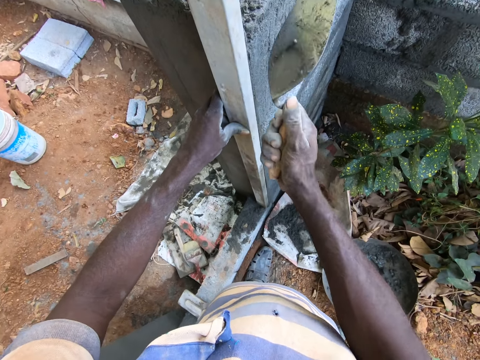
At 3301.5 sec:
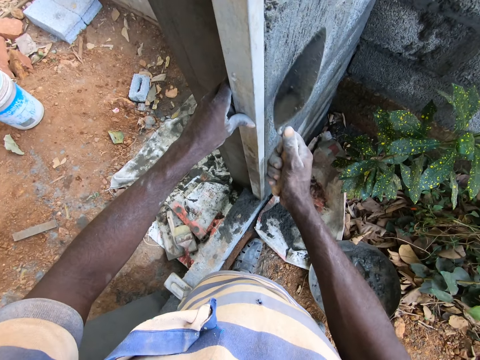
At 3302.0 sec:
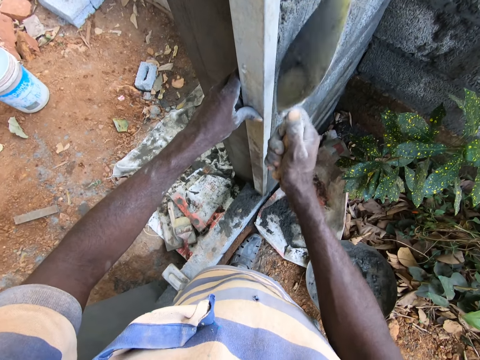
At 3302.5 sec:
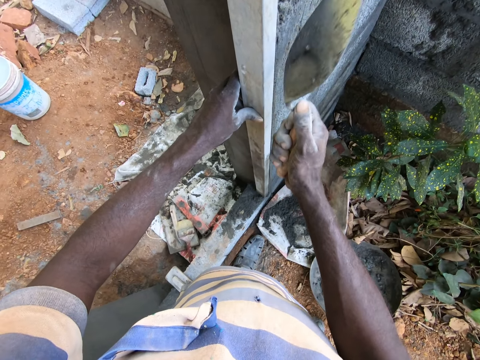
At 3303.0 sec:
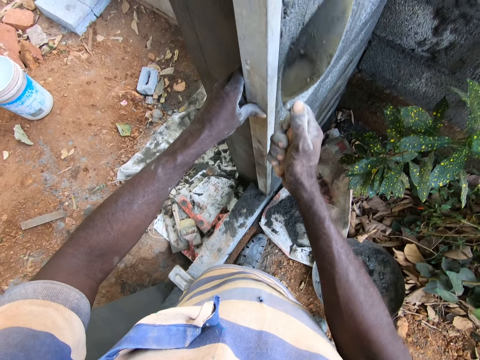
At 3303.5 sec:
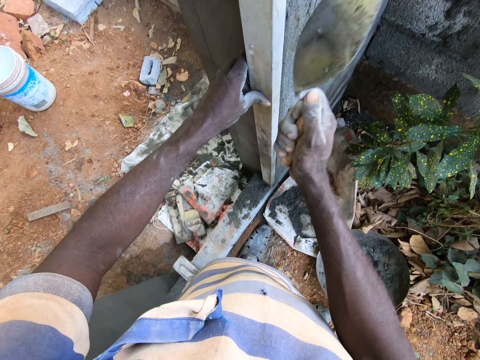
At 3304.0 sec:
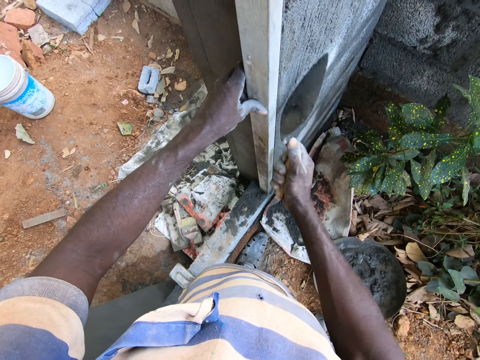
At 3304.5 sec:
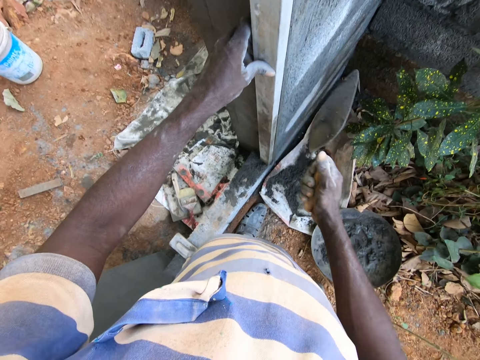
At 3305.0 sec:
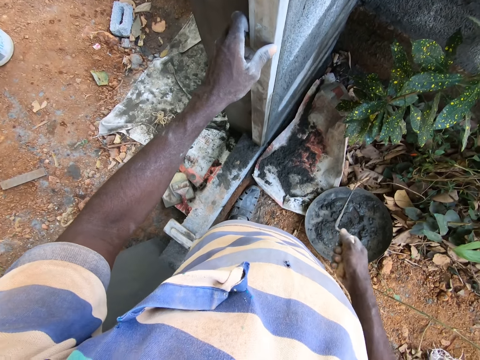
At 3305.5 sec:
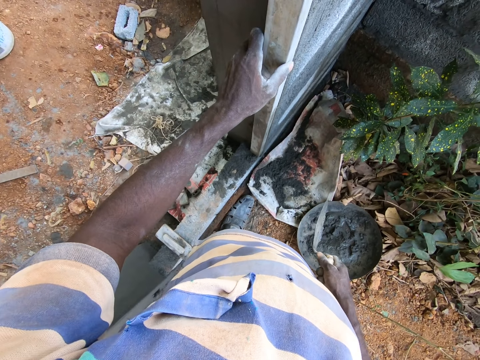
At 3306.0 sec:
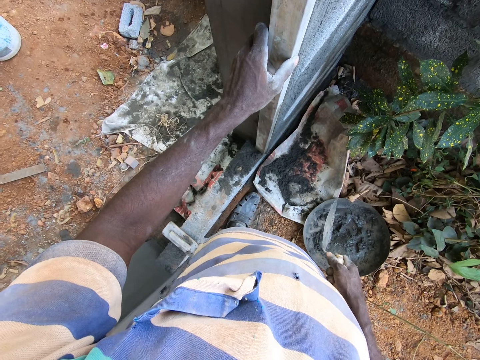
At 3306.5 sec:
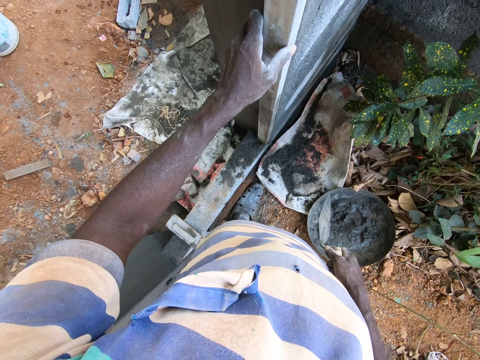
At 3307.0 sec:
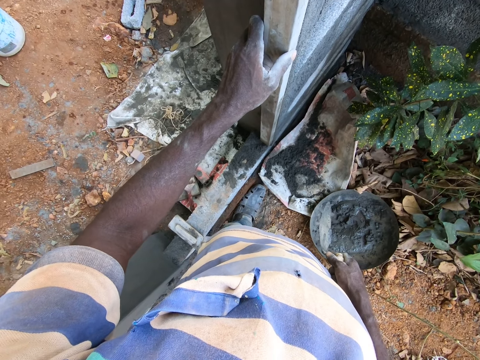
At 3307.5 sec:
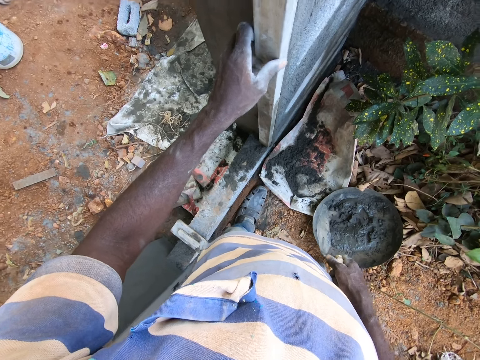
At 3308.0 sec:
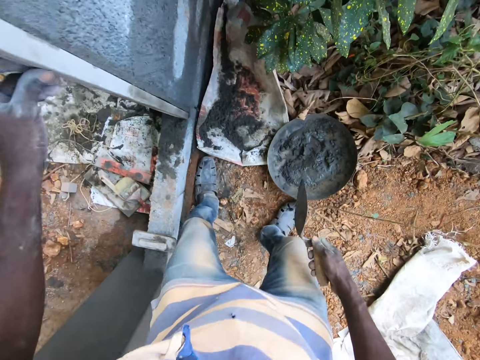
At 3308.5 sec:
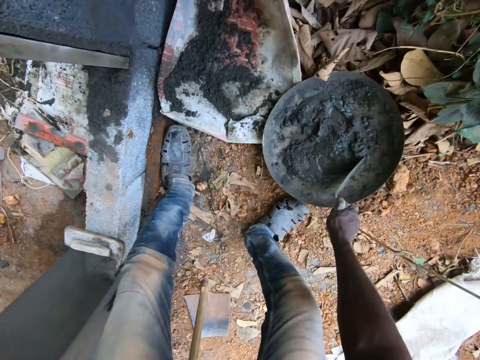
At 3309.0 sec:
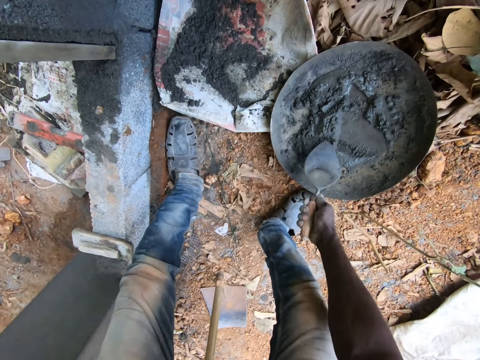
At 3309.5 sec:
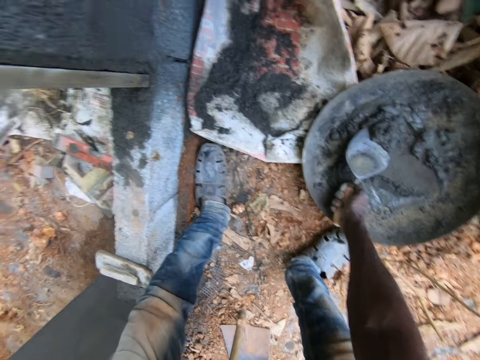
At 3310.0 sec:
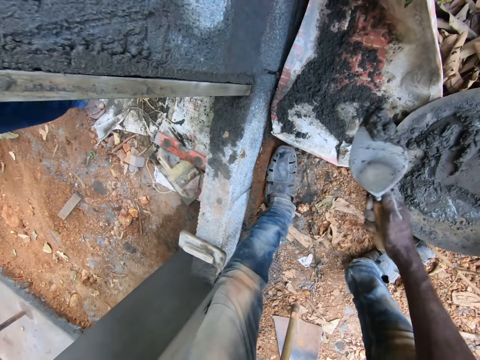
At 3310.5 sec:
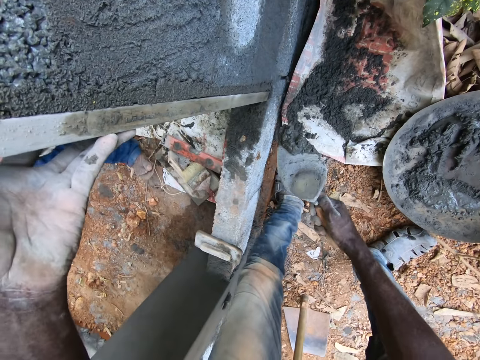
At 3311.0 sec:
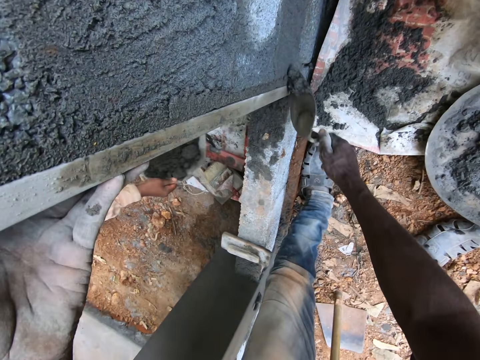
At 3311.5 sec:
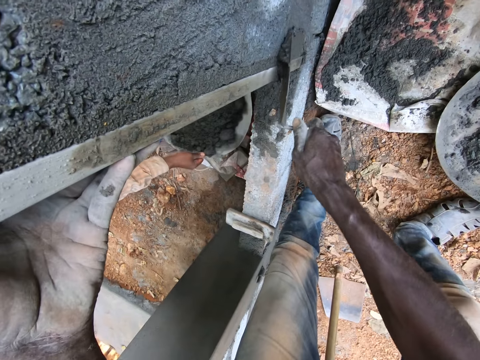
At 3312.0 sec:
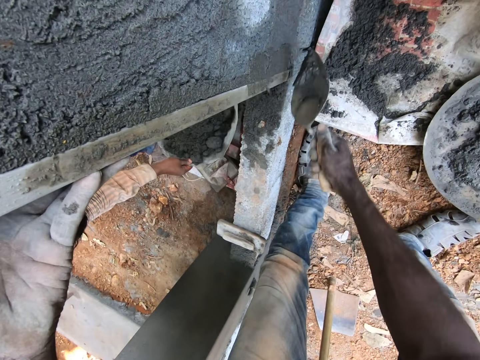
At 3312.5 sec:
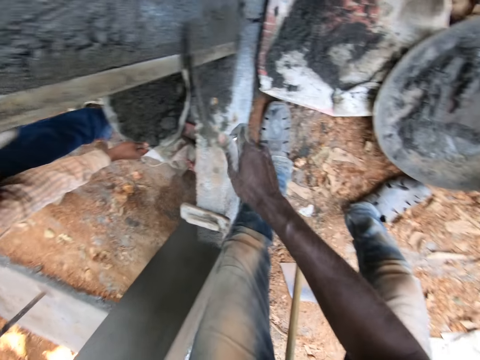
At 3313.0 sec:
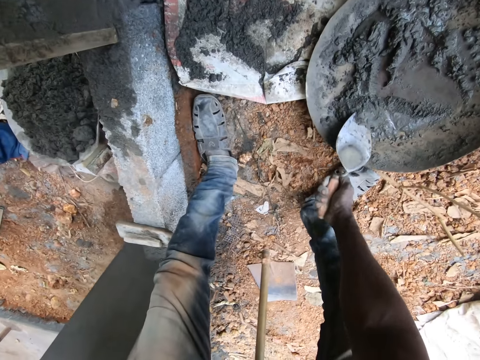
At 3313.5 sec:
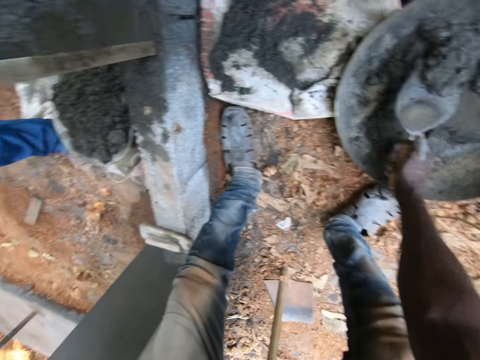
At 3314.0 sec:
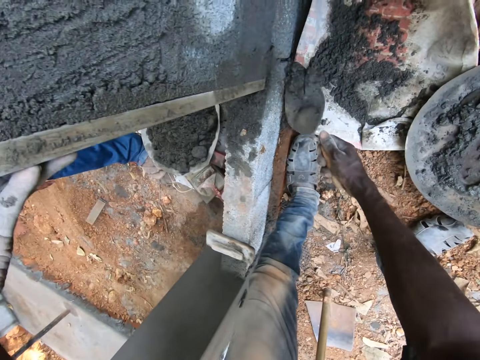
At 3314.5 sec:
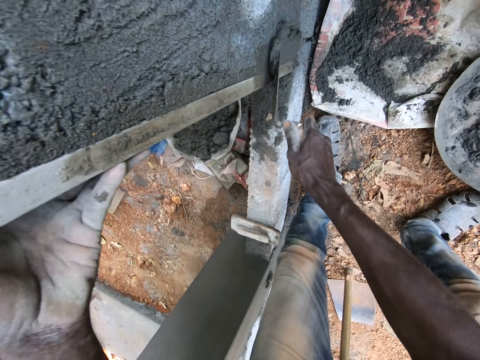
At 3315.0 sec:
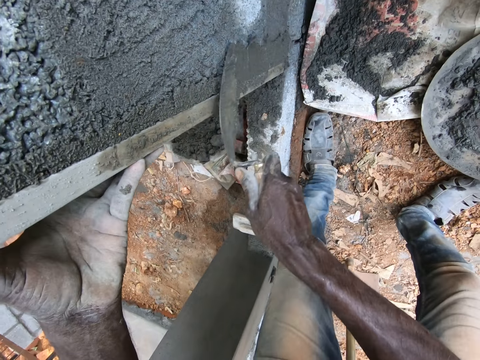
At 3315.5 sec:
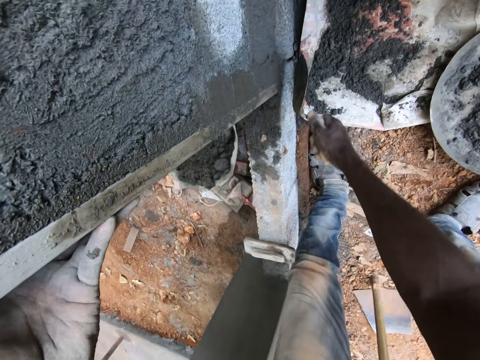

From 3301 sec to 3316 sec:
The camera wearer scrapes the wall with the hand trowel. He removes the cement with the trowel. He places the metal rod on the pillar. He scoops mortar from the head pan with the hand trowel in his right hand. He plasters mortar on the wall with the hand trowel in his right hand. He converses with a man. The man places the cement on the ground. The camera wearer scoops mortar from the head pan with the hand trowel in his right hand. He plasters mortar on the wall with the hand trowel in his right hand.

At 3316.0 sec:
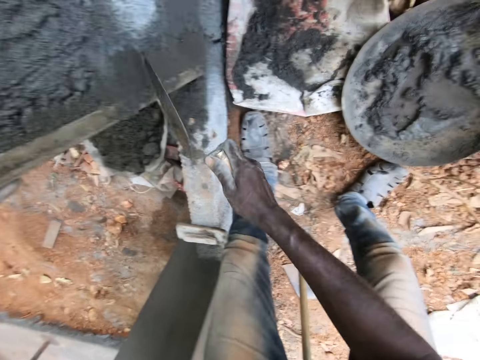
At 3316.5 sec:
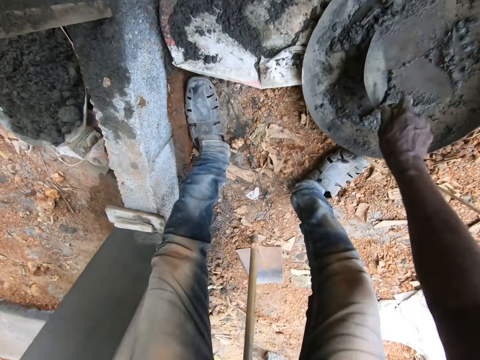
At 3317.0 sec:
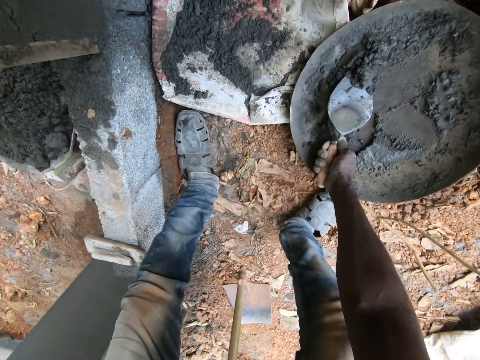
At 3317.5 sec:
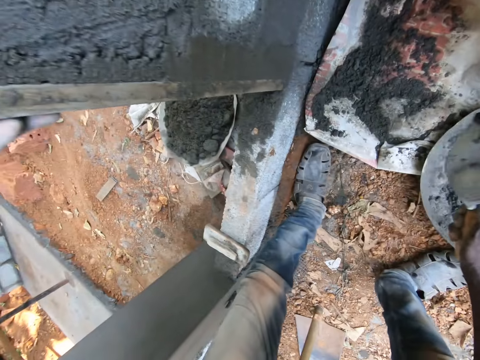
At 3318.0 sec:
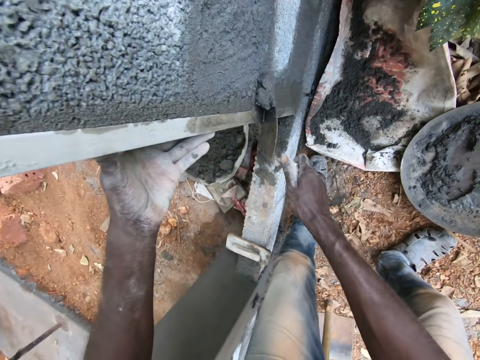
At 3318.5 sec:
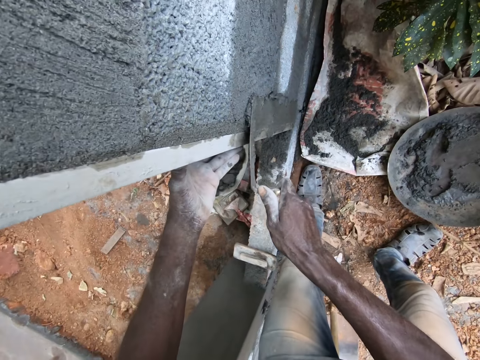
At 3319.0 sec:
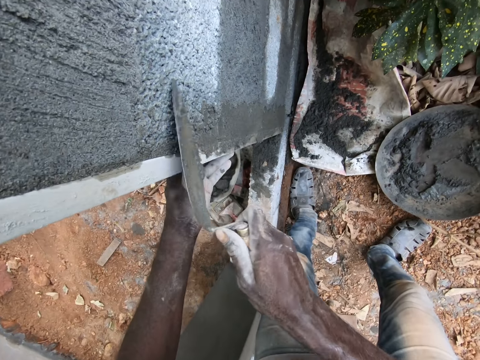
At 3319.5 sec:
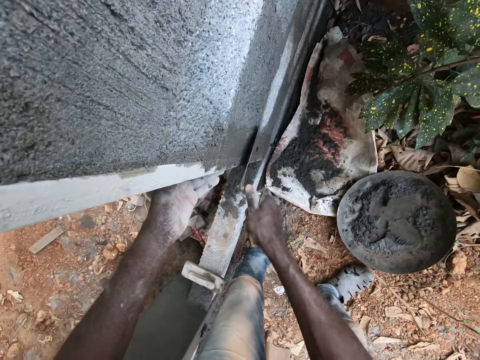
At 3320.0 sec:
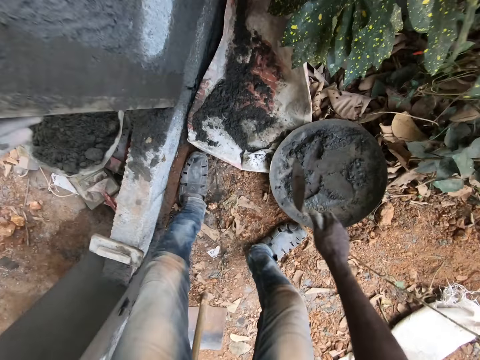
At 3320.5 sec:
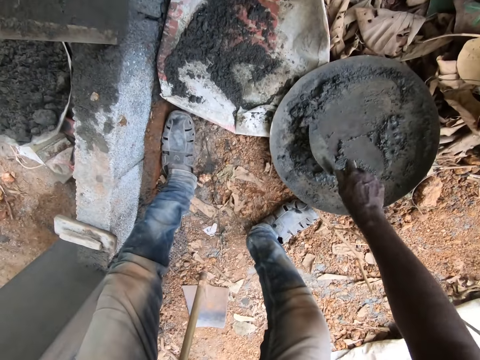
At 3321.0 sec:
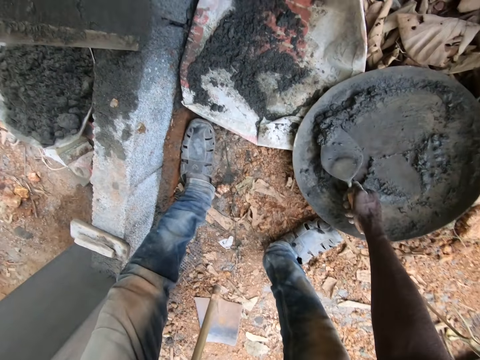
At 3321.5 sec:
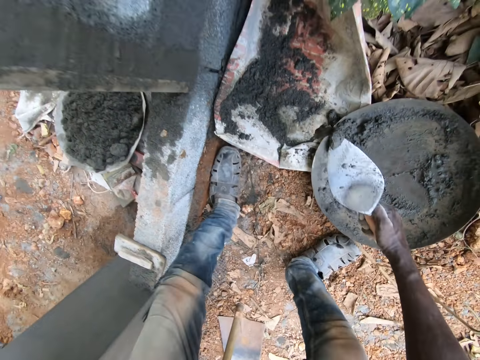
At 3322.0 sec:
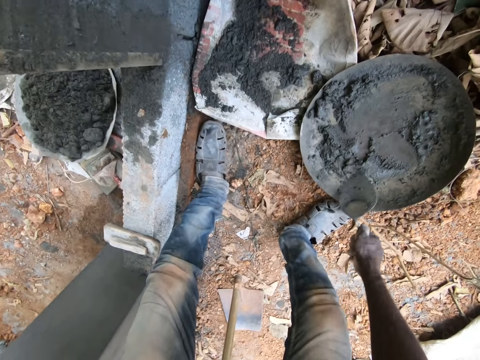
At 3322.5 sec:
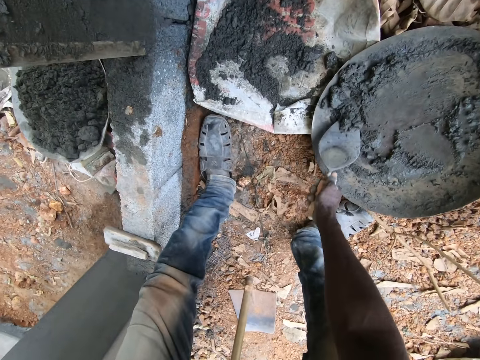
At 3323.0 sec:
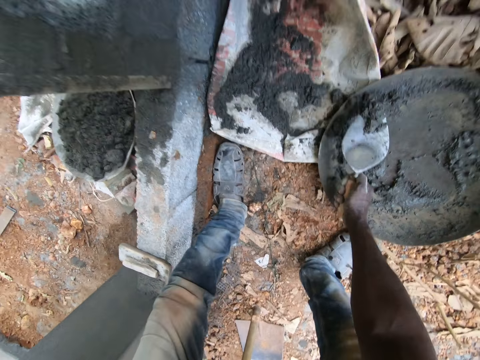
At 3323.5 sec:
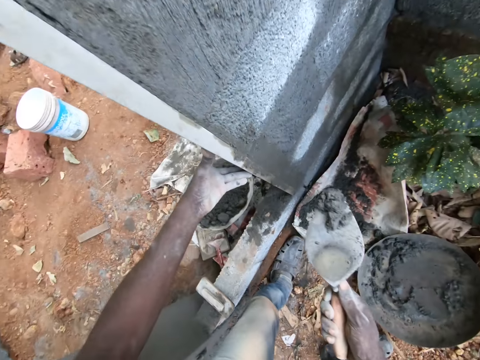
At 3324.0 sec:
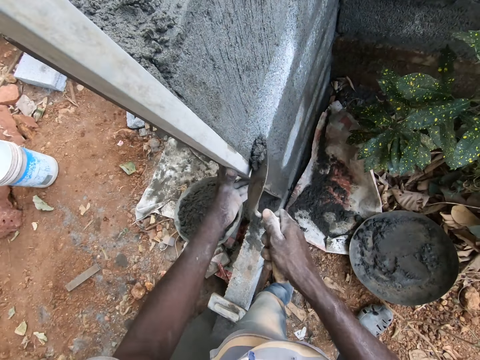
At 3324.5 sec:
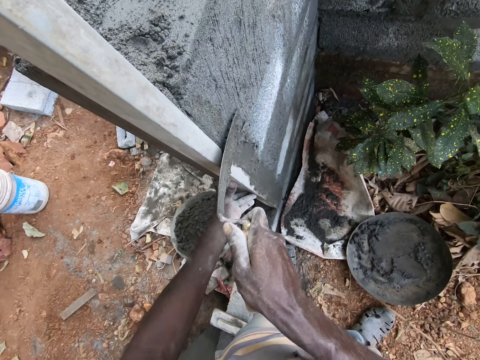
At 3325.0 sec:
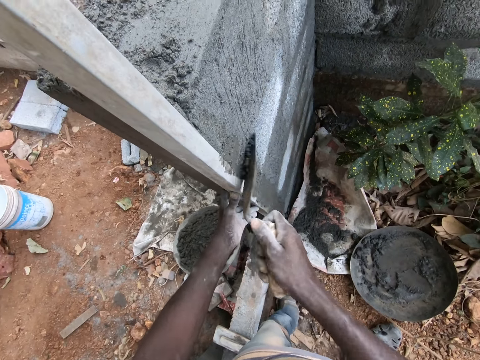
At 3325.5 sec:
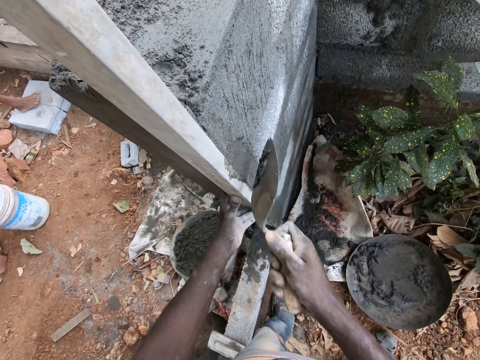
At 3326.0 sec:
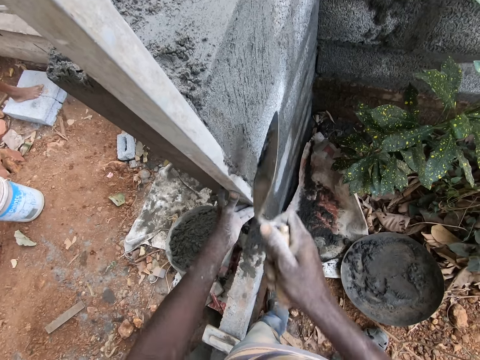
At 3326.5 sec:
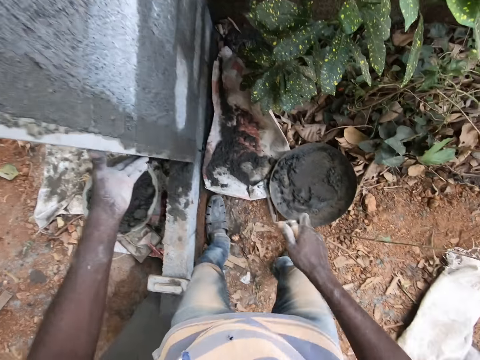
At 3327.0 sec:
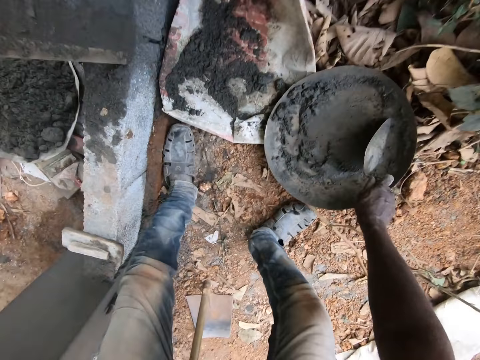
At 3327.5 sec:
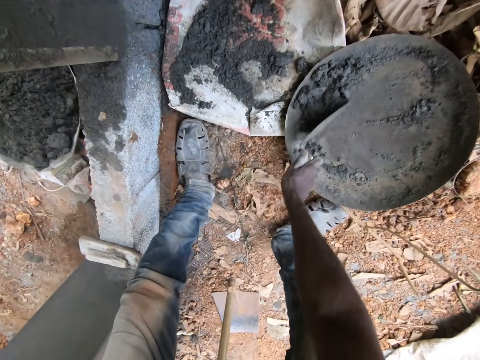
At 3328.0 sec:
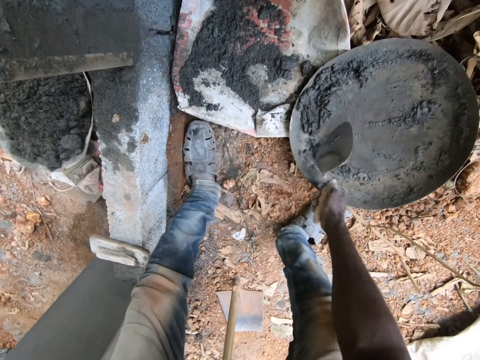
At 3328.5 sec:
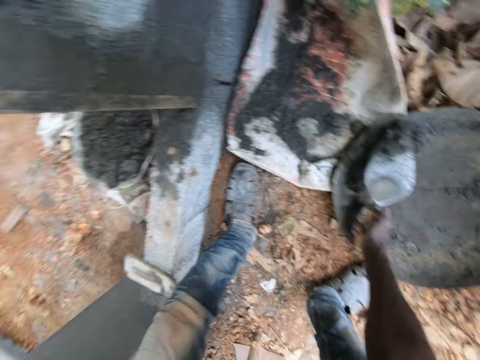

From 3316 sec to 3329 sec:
The camera wearer scoops mortar from the head pan with the hand trowel in his right hand. He plasters mortar on the wall with the hand trowel in his right hand. He scoops mortar from the head pan with the hand trowel in his right hand. He plasters mortar on the wall with the hand trowel in his right hand. He scoops mortar from the head pan with the hand trowel in his right hand.
